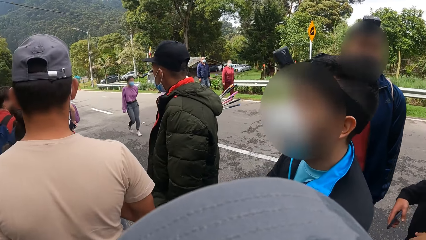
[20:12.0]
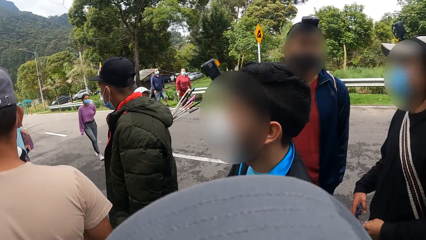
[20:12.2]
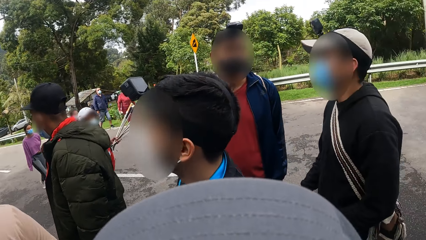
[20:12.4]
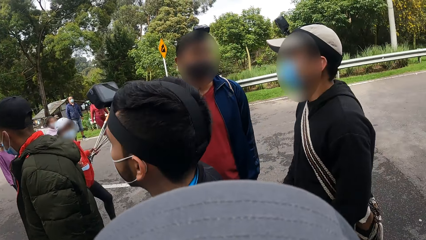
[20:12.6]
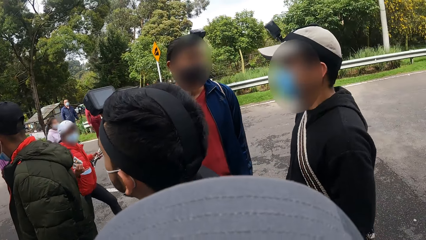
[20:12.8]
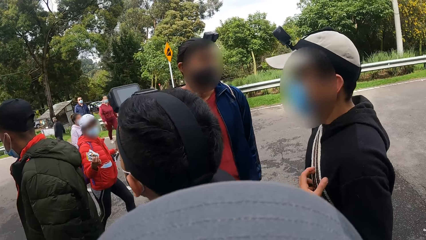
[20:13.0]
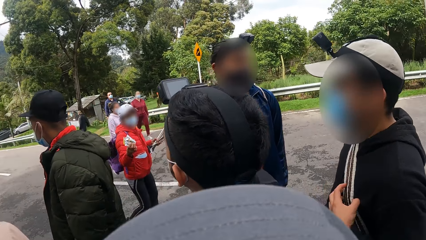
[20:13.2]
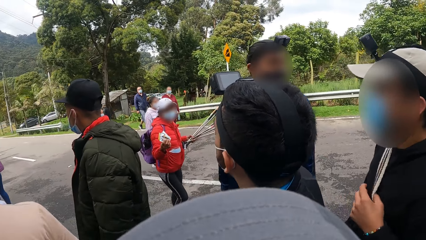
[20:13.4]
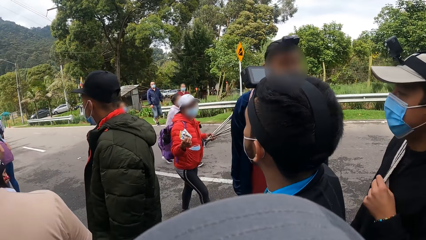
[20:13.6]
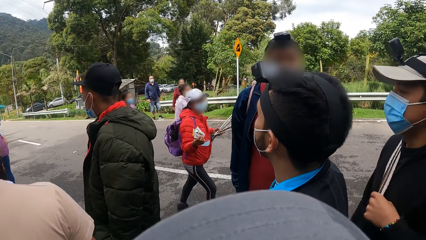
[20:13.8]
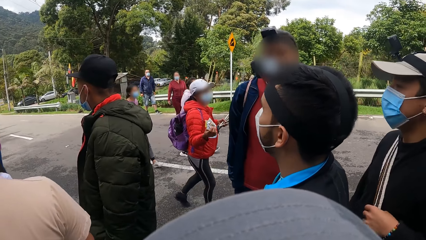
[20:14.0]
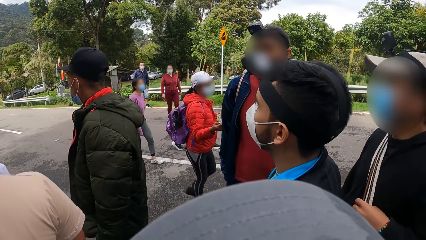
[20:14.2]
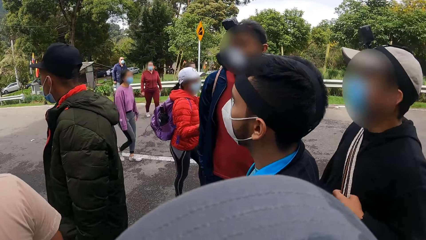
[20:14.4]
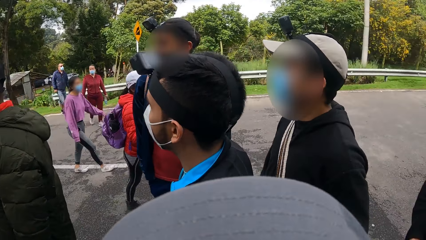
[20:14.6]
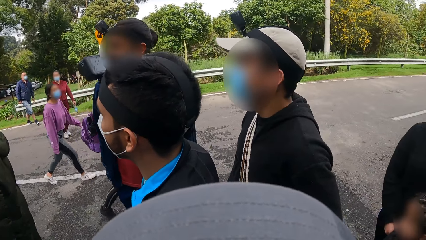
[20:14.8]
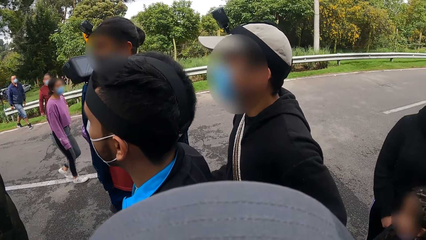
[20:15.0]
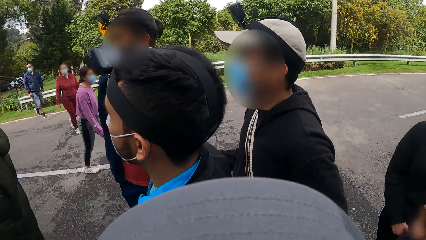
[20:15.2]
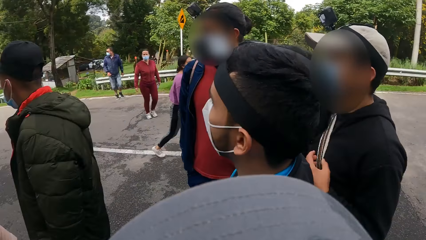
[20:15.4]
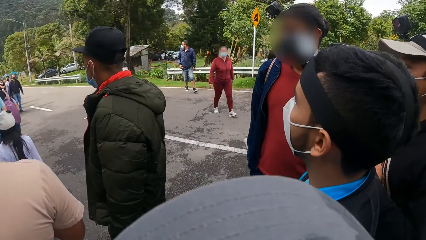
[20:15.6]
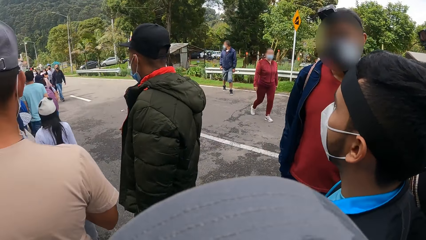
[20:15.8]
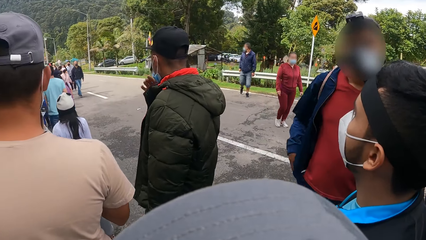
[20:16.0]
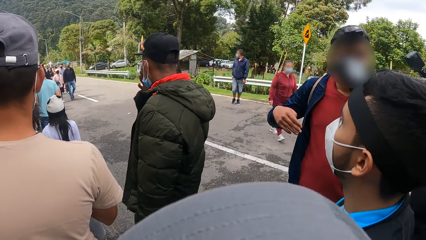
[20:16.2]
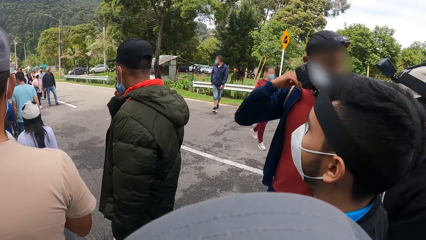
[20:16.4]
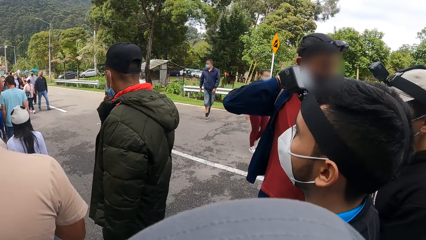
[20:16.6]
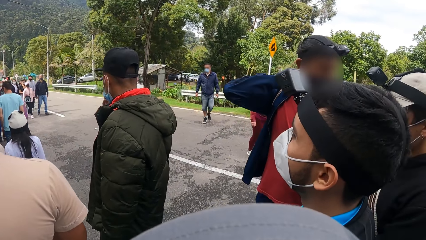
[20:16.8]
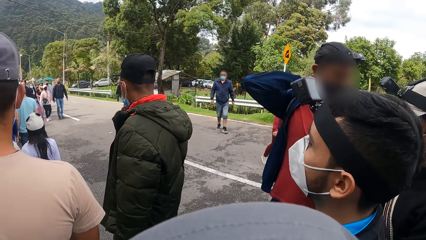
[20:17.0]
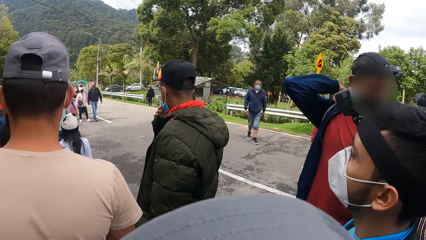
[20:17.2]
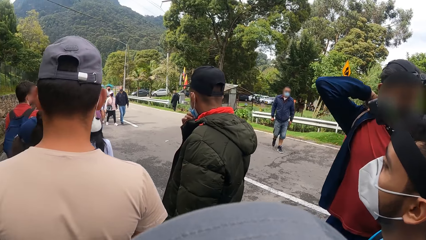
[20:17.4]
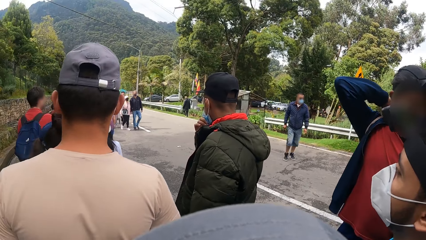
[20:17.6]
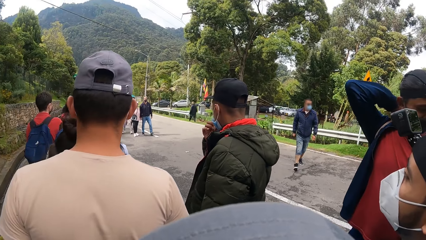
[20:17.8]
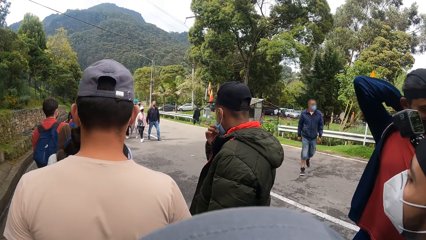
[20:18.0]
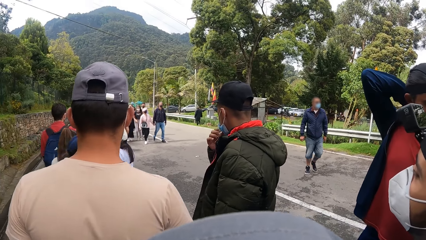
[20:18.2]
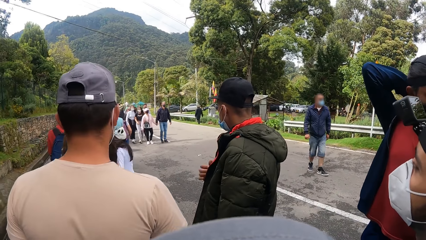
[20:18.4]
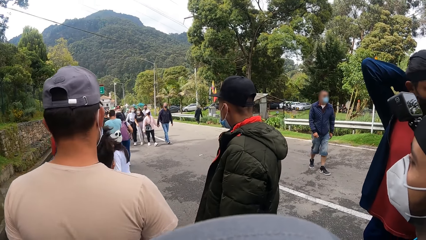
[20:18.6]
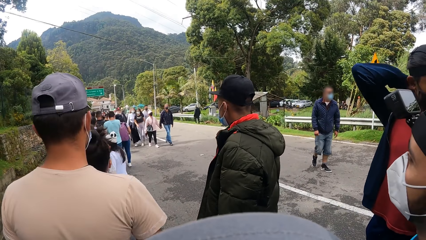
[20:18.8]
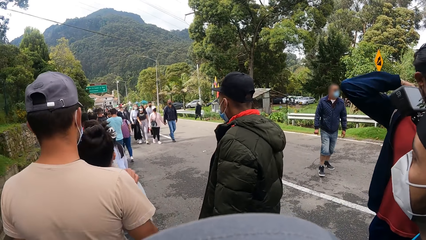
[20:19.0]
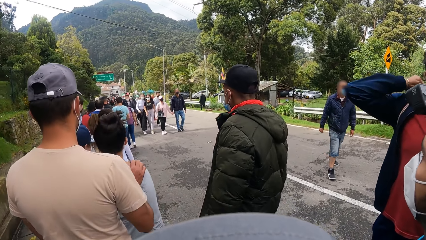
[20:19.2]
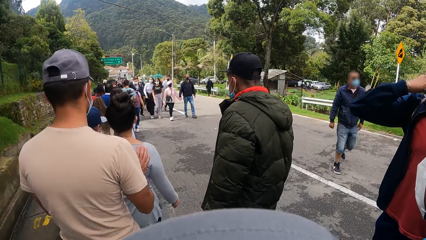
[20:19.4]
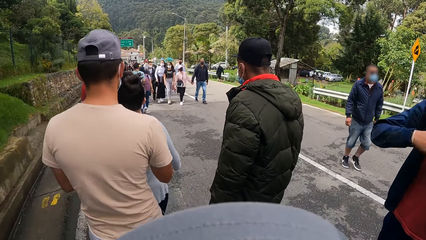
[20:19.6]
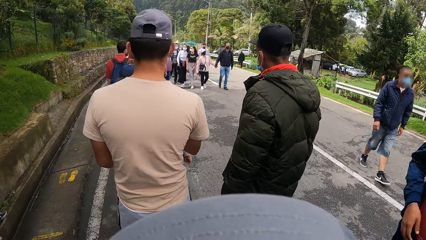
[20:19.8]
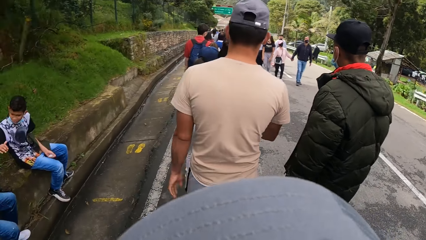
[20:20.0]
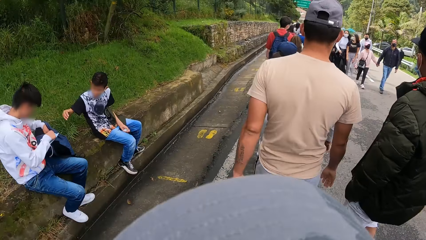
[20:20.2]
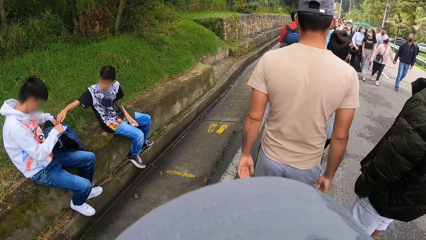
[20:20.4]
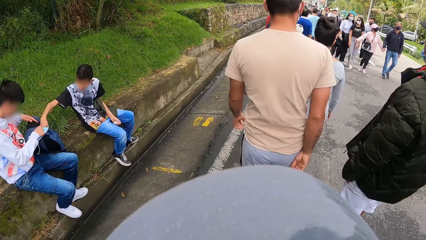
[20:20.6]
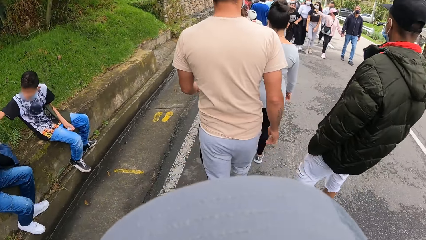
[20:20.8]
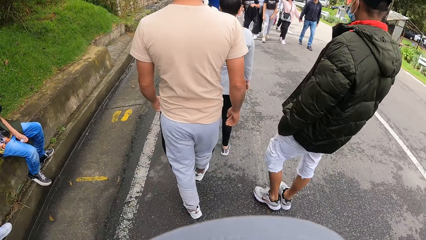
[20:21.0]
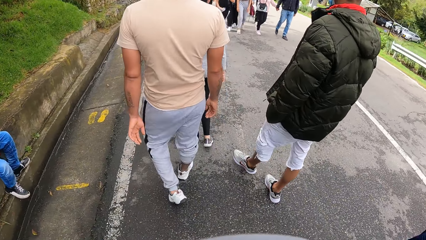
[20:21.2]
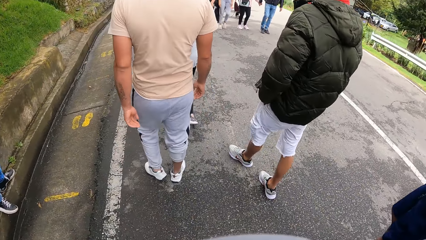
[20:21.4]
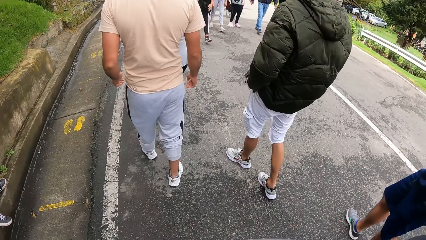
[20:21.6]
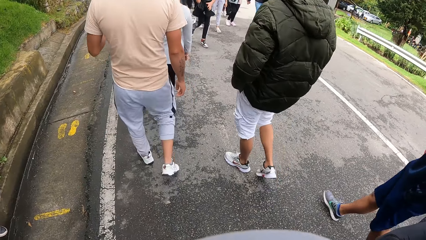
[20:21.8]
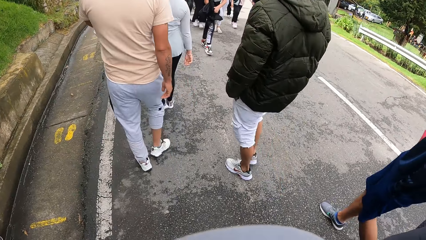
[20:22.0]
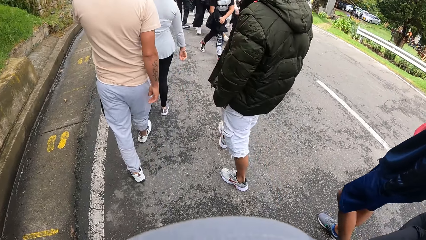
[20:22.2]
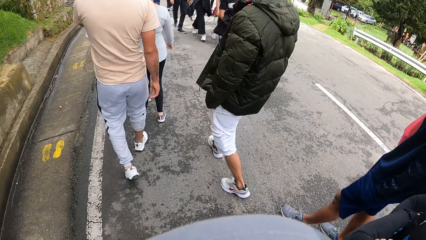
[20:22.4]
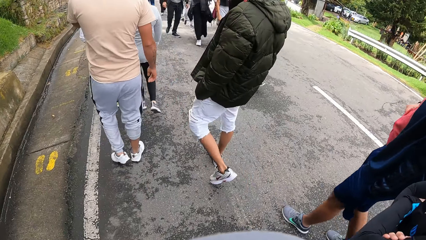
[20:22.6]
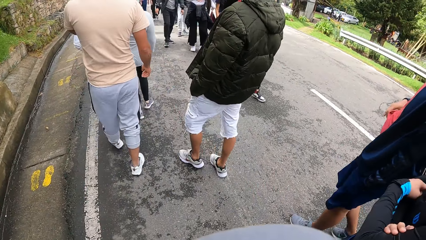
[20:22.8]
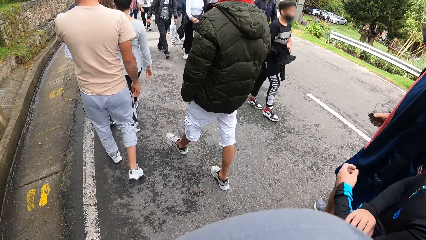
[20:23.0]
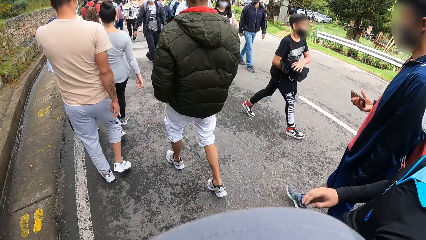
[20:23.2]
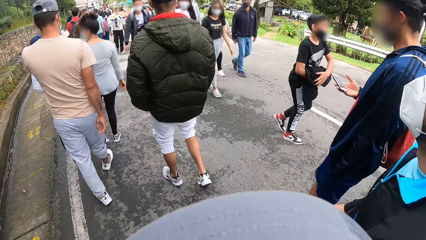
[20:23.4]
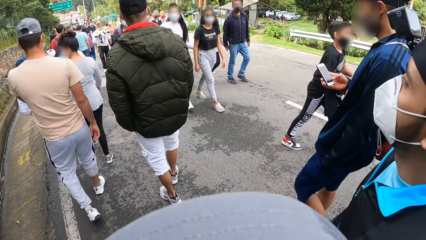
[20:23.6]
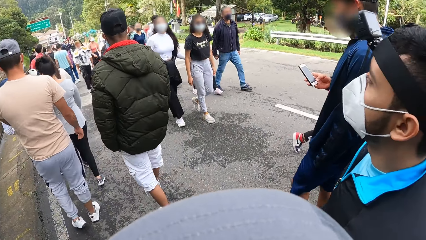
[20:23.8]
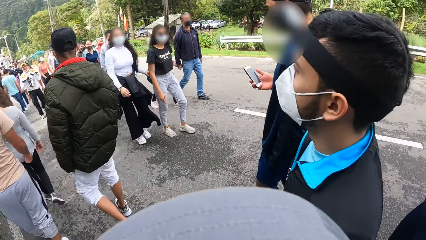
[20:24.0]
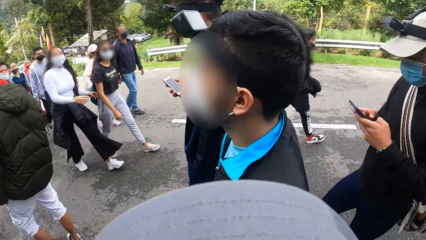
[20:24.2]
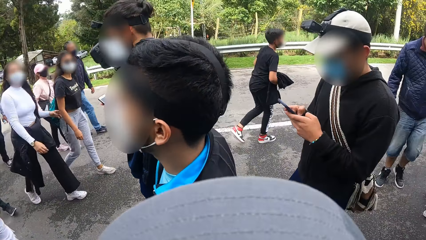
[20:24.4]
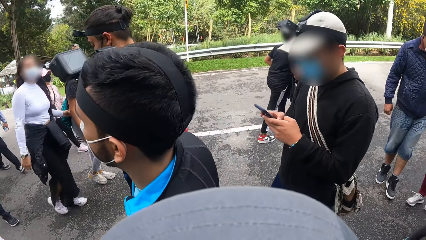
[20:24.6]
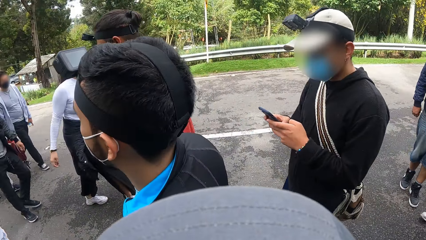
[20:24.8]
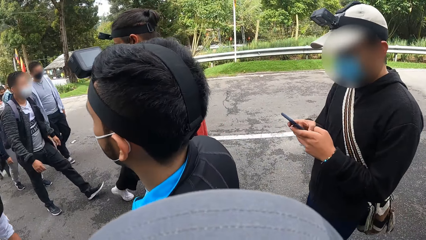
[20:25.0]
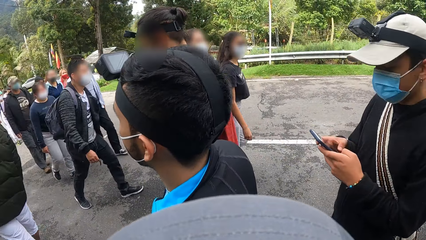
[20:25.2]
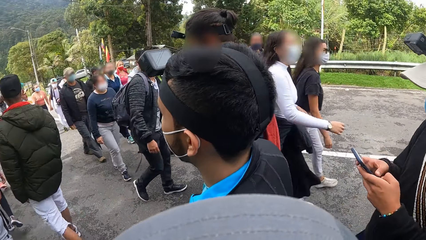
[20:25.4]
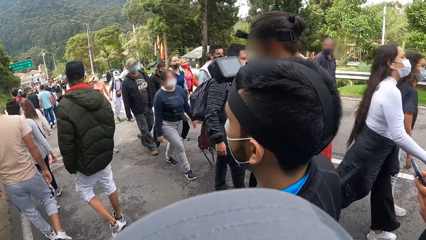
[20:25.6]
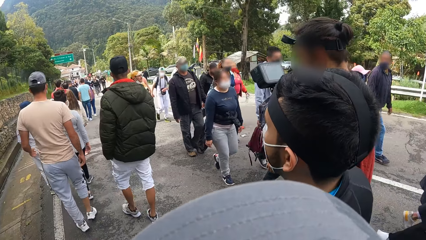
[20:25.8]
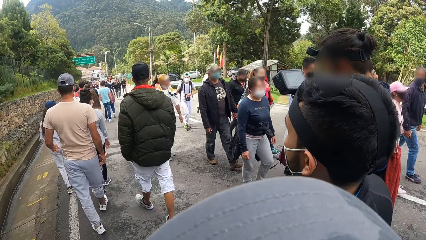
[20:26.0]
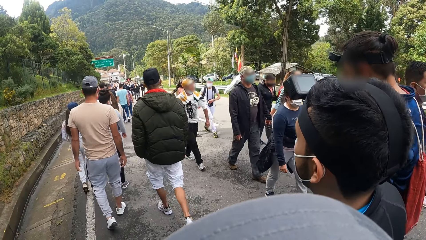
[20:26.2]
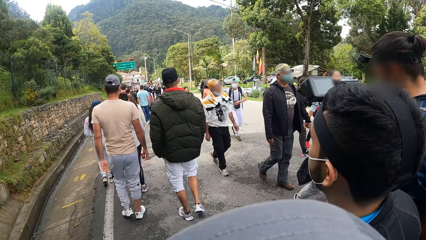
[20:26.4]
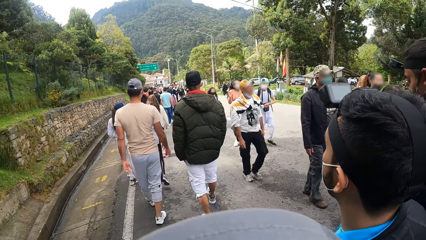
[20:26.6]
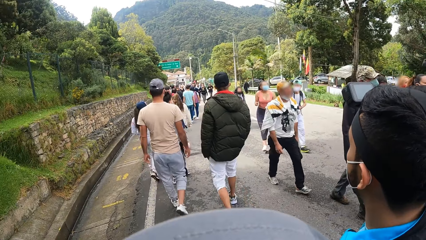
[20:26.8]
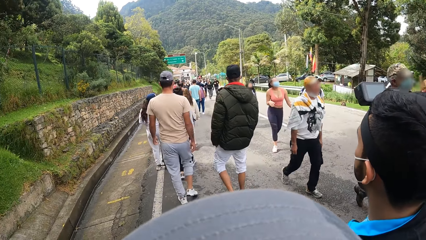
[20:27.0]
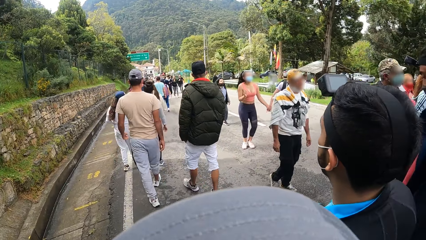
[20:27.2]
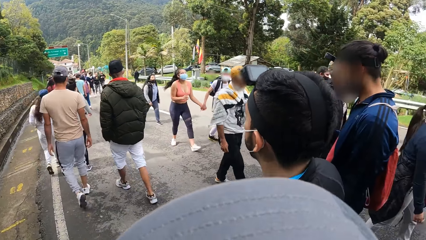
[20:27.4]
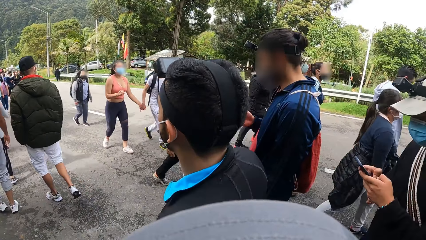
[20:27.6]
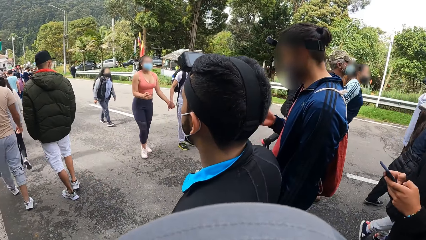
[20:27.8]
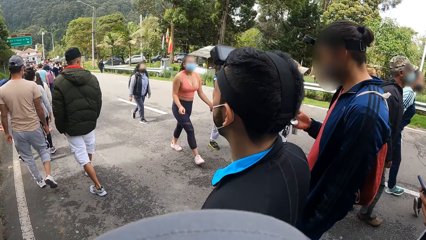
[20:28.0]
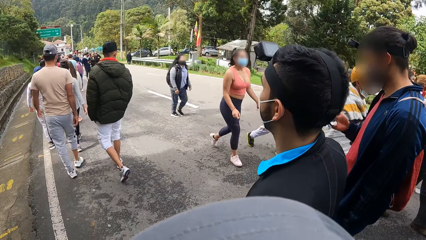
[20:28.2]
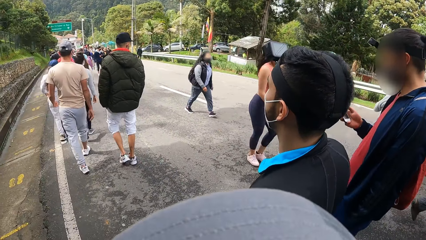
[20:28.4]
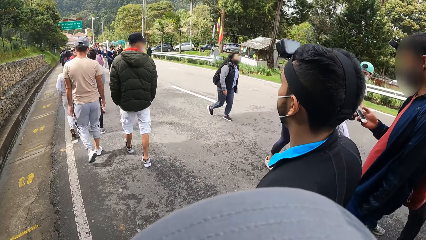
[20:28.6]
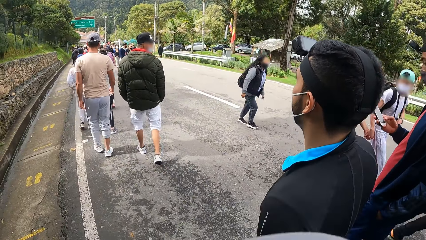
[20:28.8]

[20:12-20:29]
The camera wearer walks along the road.
